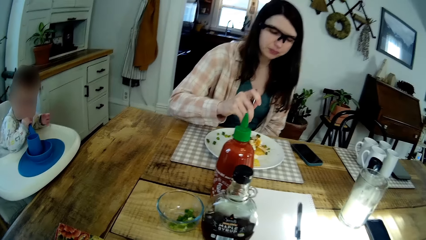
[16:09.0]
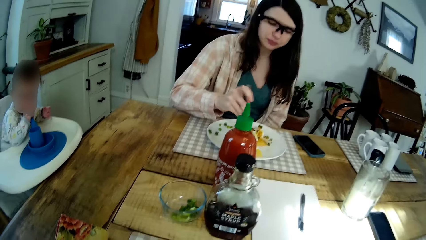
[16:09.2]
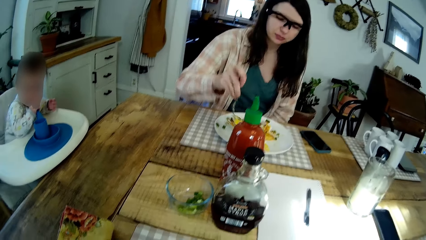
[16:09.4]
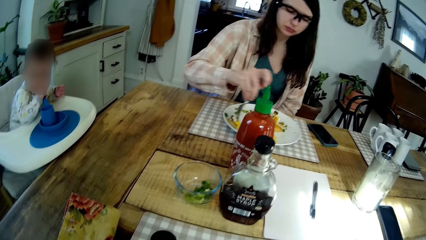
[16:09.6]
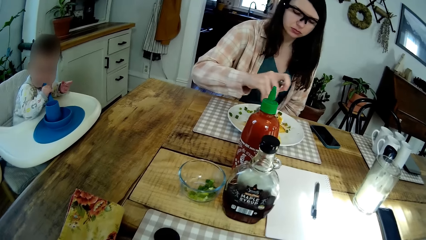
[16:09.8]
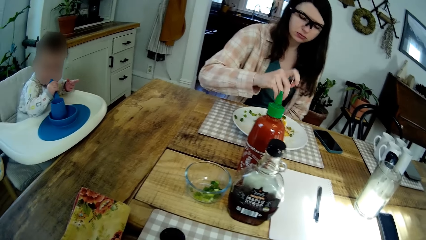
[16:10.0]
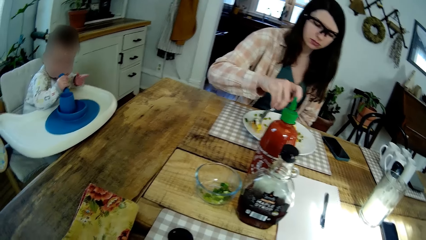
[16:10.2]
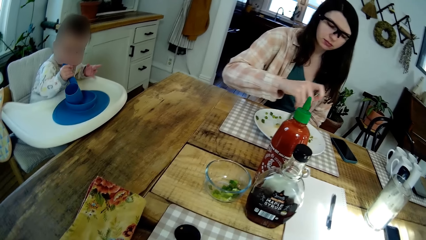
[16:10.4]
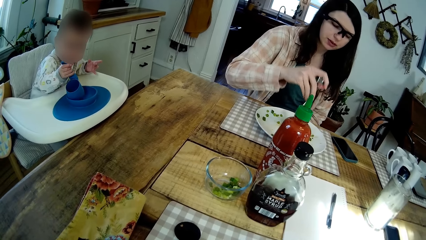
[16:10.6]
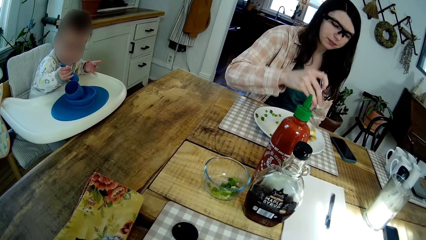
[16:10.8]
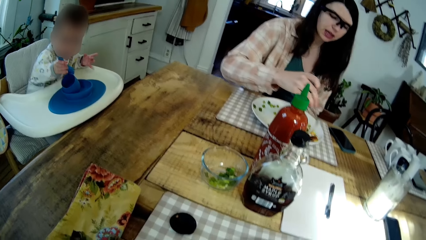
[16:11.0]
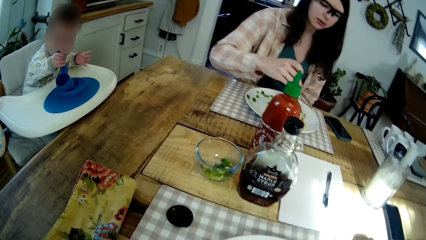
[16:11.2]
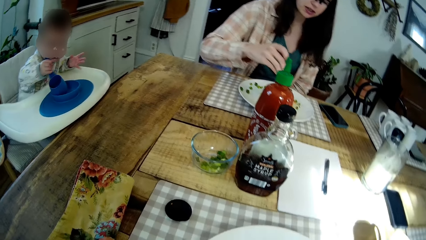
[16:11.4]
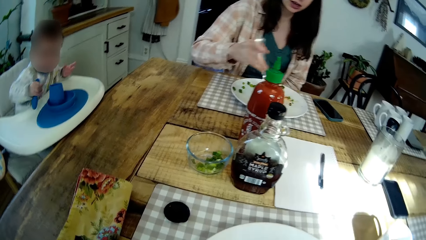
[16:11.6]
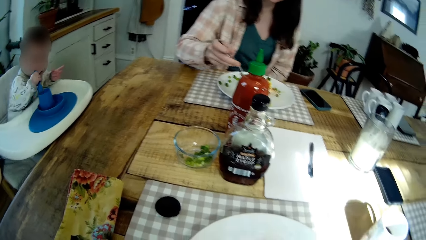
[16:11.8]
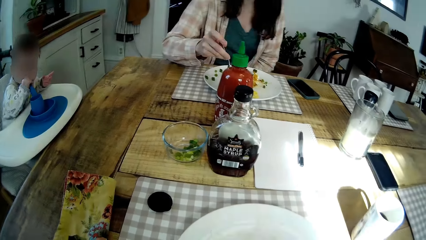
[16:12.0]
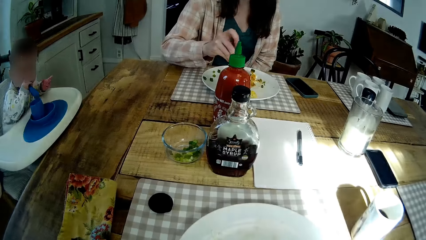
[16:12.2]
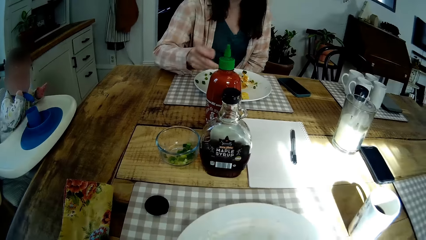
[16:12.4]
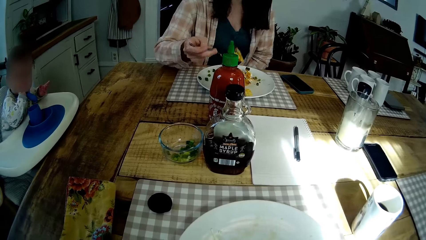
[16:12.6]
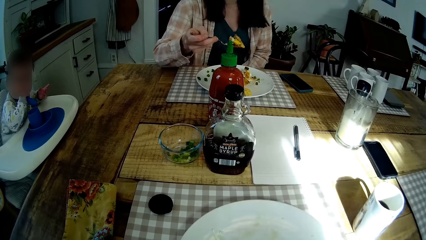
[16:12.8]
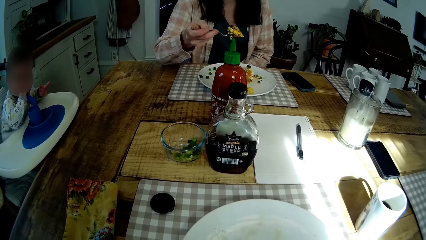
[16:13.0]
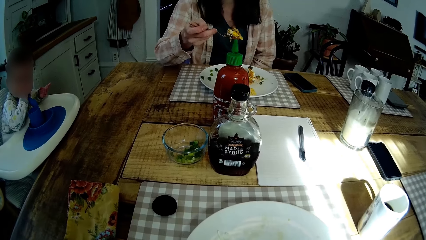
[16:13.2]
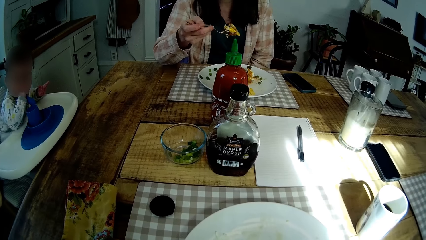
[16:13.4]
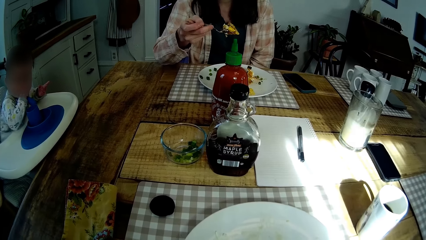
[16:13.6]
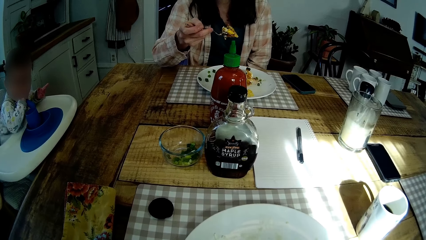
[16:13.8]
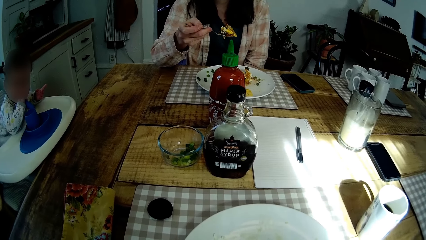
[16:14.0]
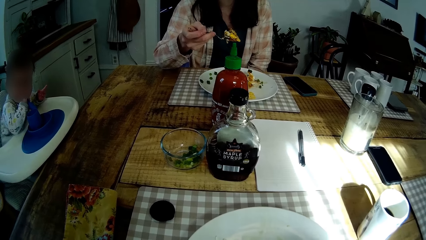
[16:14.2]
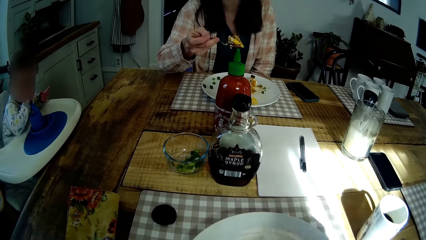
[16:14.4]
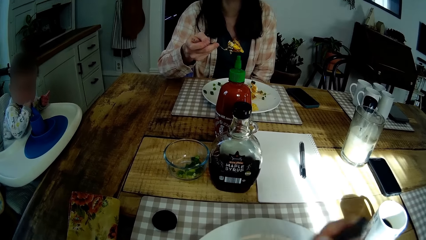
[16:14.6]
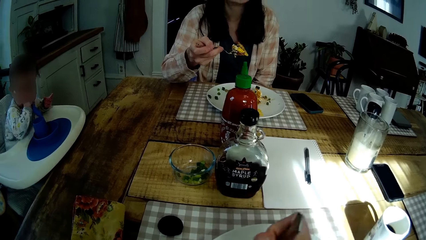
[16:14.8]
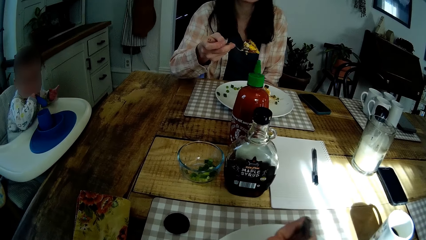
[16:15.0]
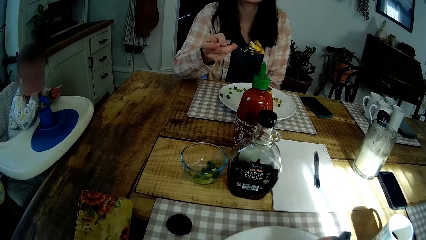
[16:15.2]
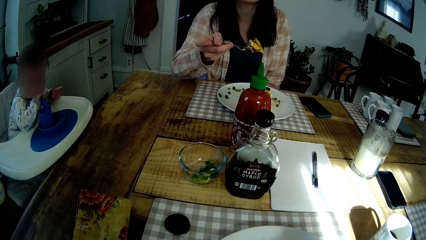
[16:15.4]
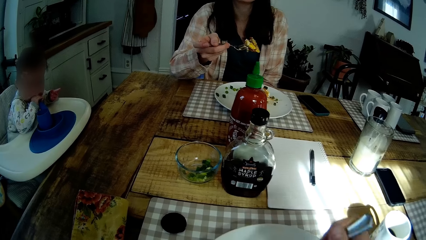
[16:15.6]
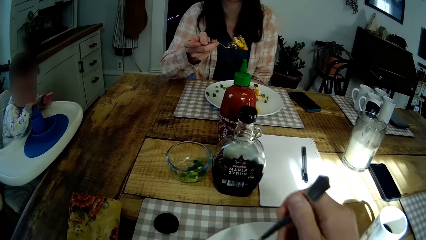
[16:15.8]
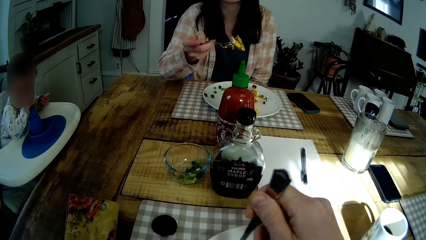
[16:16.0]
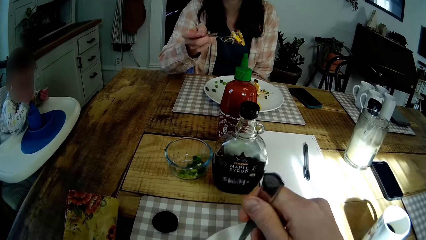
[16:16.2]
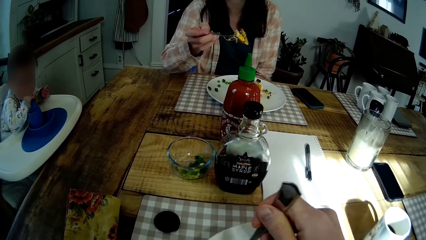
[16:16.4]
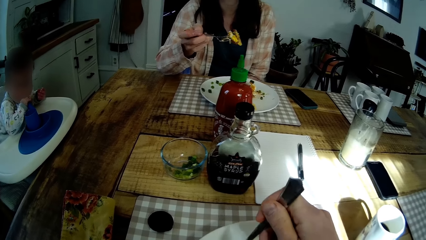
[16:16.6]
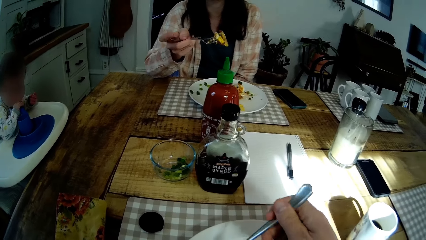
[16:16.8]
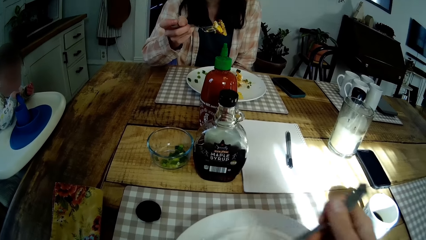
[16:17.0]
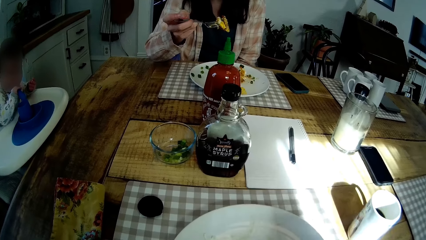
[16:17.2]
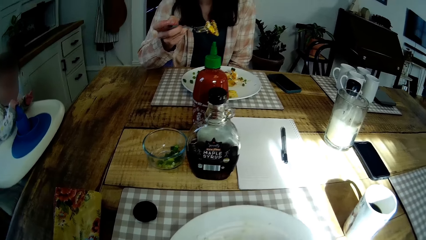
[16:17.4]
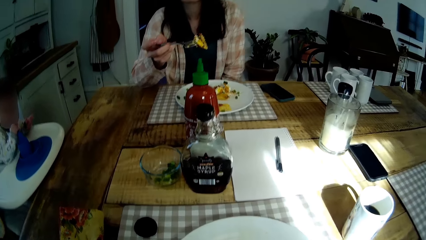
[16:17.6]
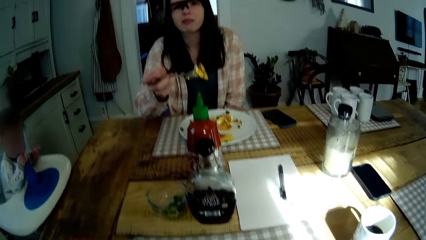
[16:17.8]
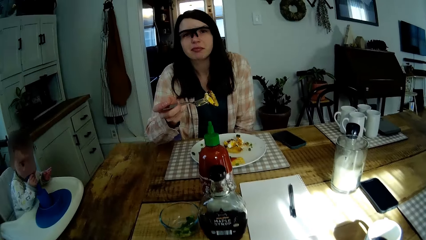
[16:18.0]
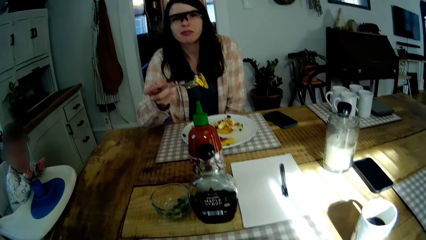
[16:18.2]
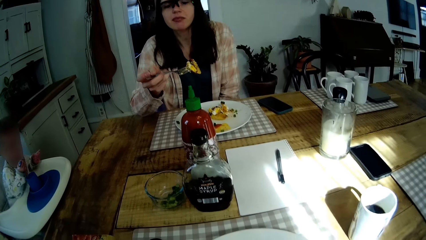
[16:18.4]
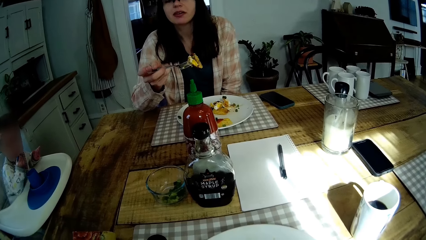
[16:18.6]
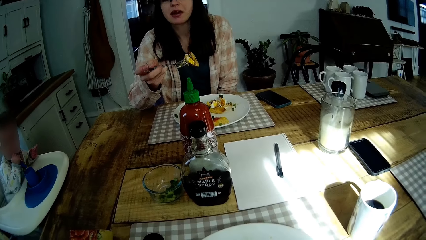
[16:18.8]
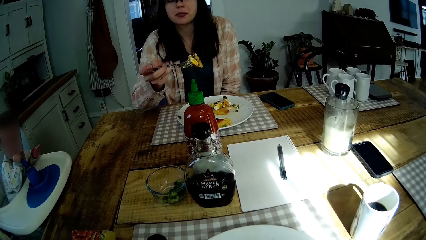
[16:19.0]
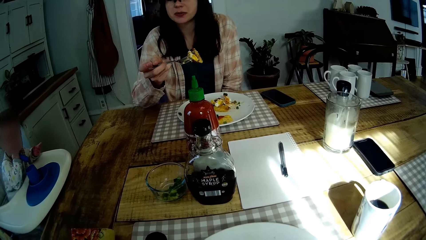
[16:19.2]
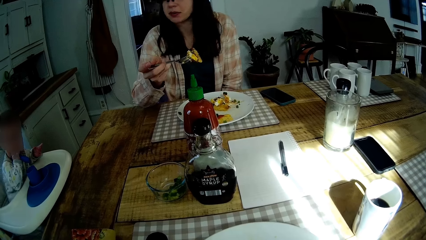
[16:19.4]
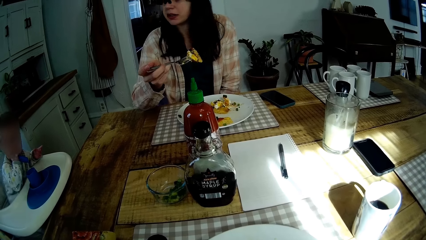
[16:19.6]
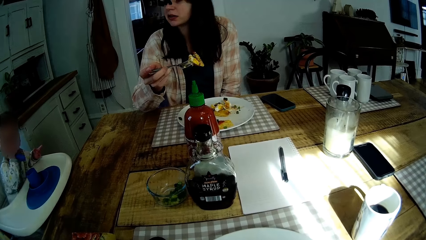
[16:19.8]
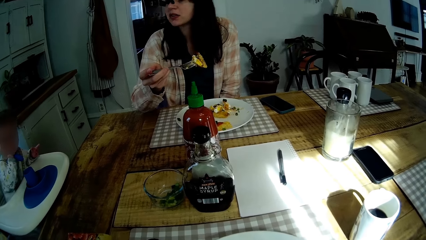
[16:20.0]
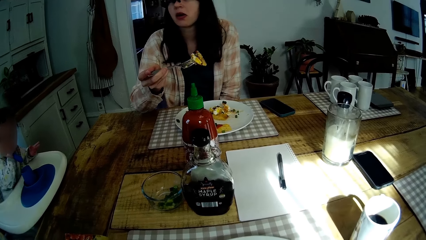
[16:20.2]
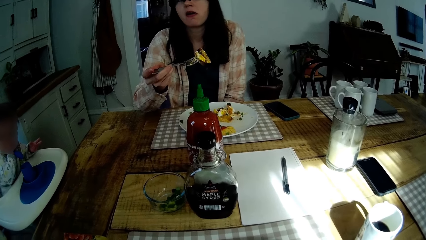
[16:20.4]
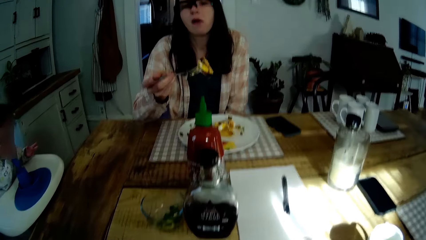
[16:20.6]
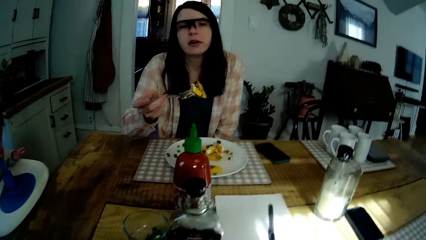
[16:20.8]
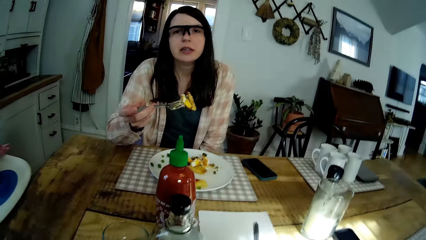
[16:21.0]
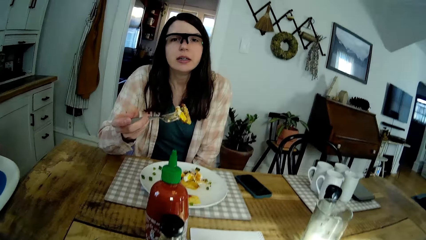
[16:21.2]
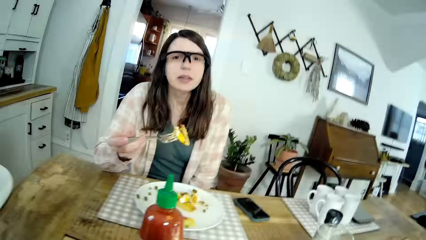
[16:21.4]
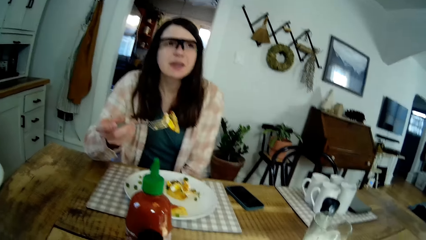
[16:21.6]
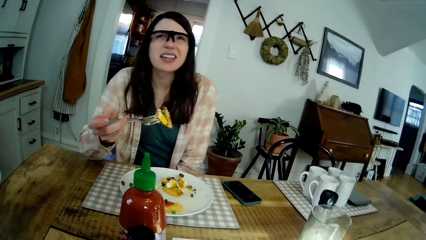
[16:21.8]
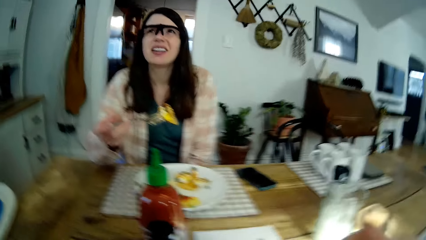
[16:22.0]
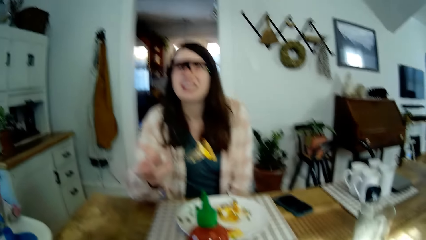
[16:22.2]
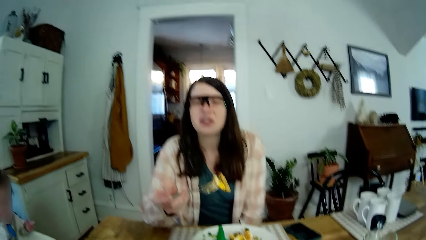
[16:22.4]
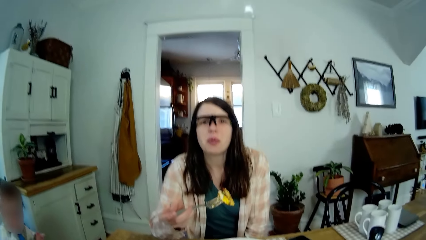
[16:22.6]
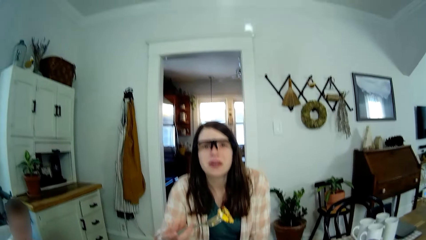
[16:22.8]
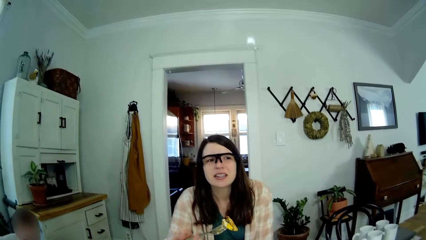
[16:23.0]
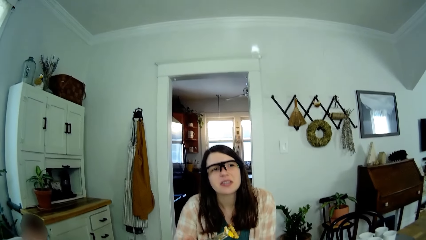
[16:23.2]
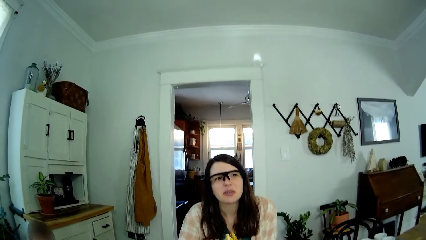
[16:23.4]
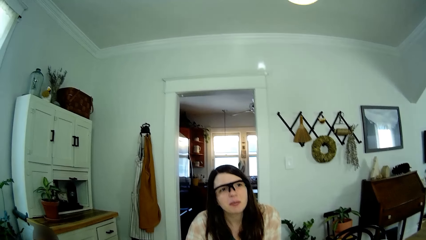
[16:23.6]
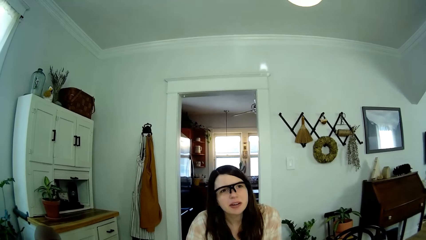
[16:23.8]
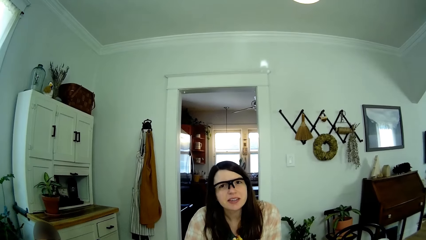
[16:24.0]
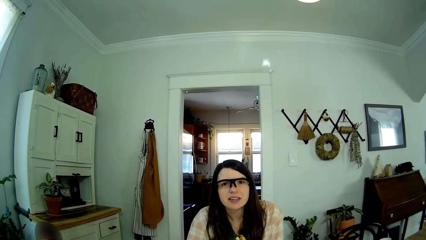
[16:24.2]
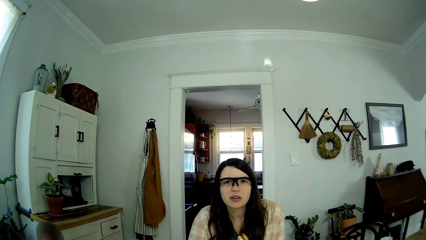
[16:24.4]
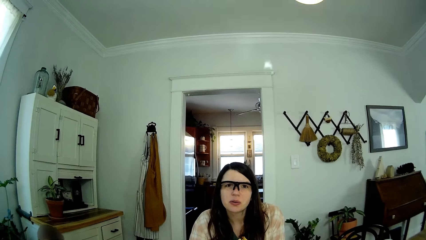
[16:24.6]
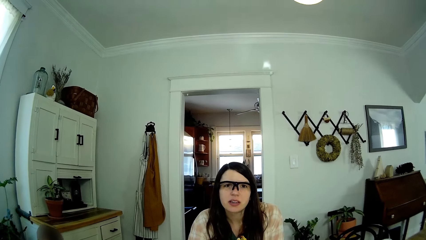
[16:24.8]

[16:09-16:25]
The camera wearer takes some fried egg from the plate with a fork in his right hand.
